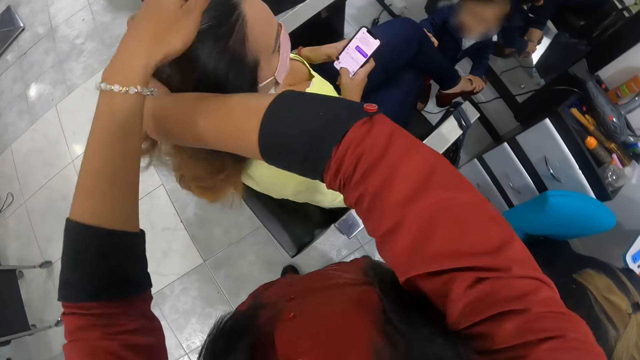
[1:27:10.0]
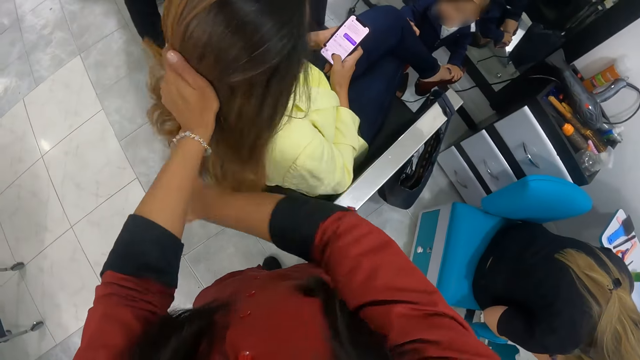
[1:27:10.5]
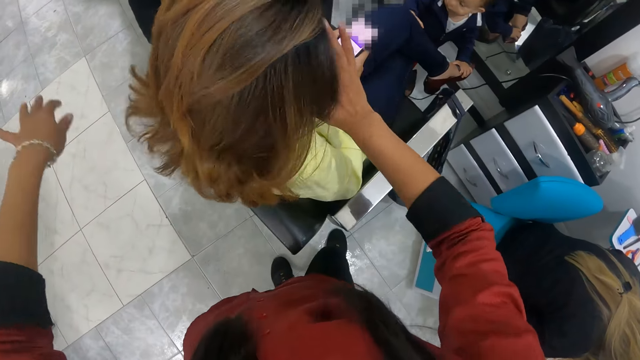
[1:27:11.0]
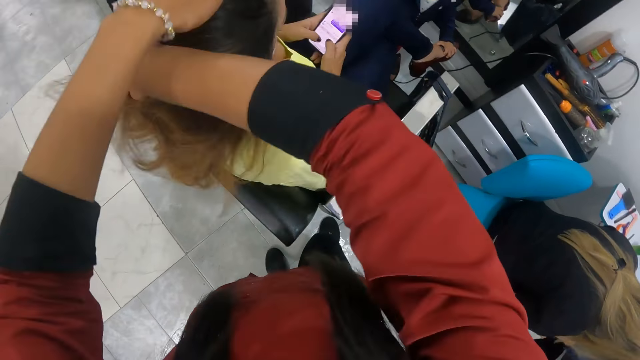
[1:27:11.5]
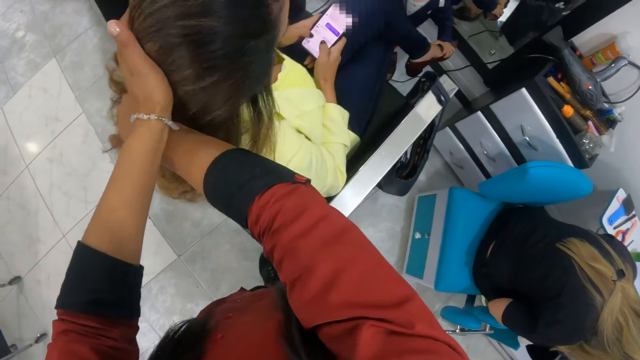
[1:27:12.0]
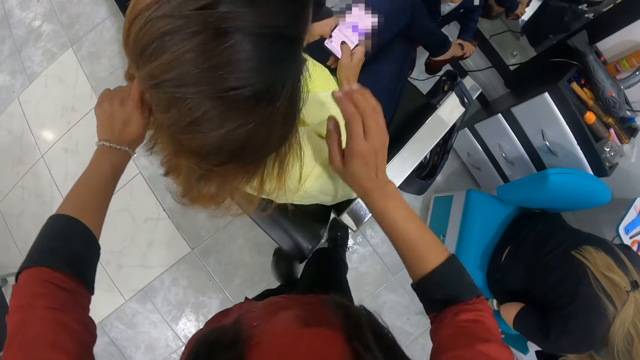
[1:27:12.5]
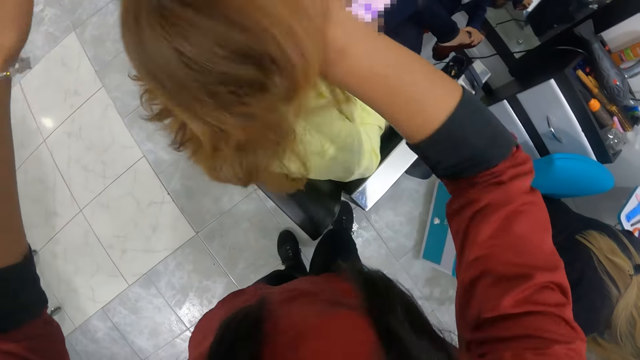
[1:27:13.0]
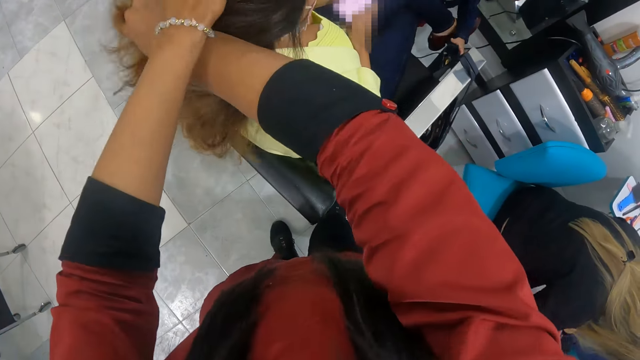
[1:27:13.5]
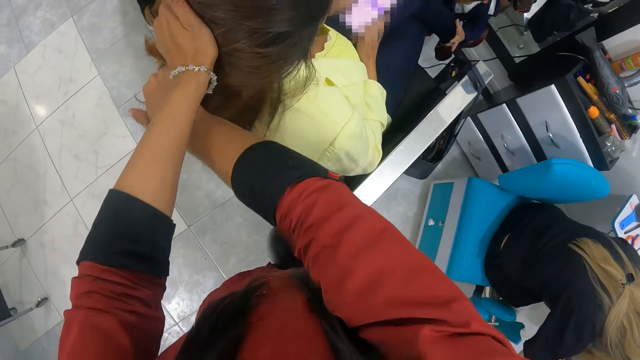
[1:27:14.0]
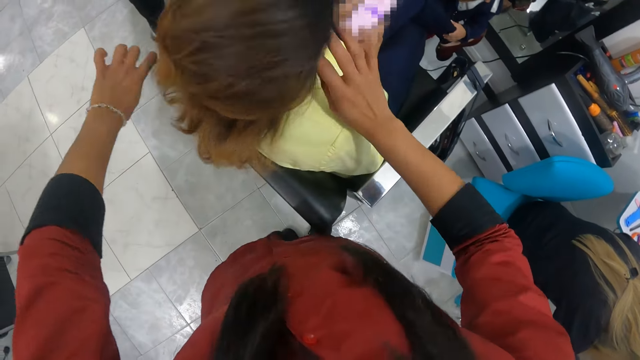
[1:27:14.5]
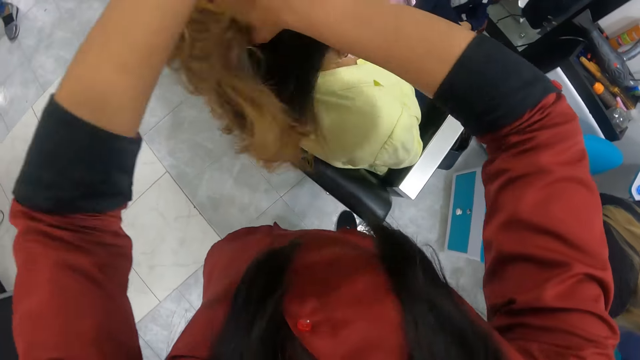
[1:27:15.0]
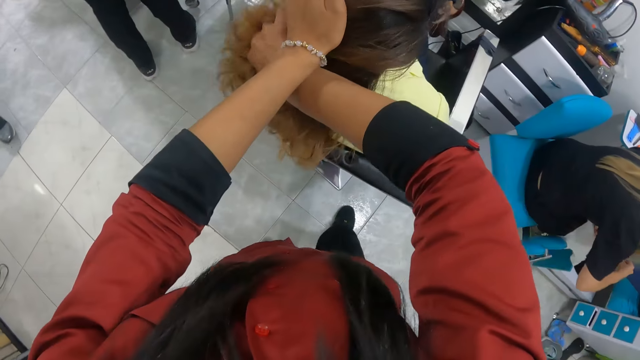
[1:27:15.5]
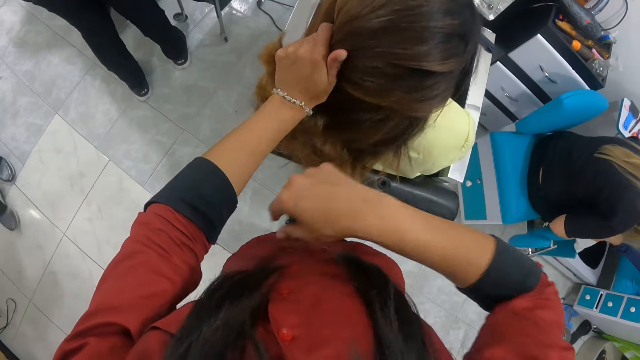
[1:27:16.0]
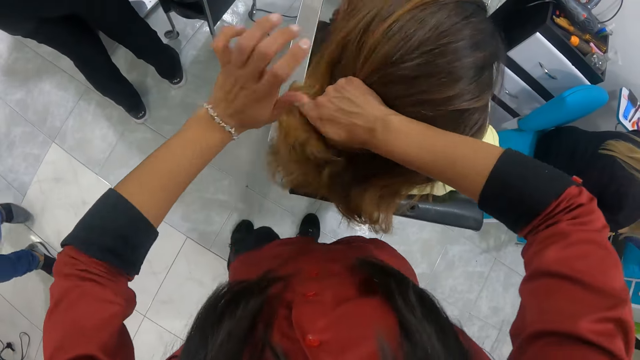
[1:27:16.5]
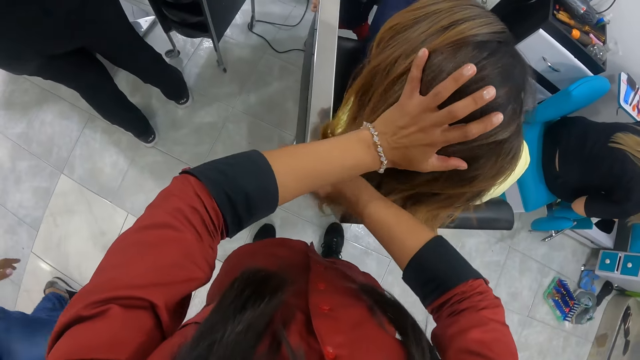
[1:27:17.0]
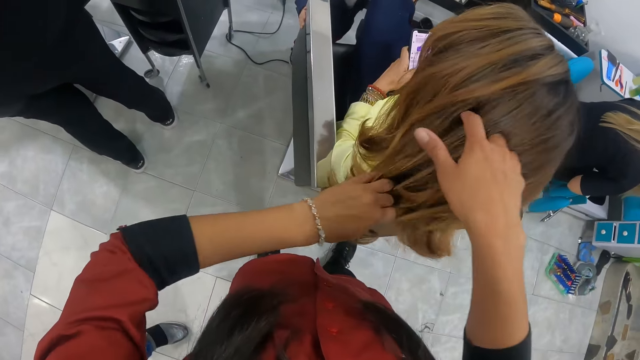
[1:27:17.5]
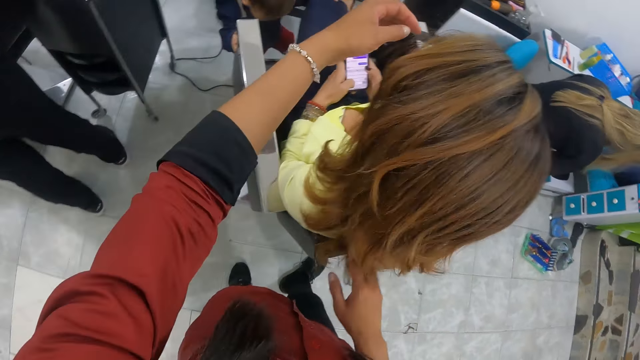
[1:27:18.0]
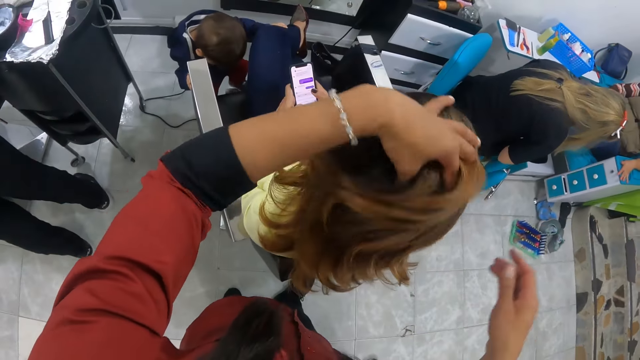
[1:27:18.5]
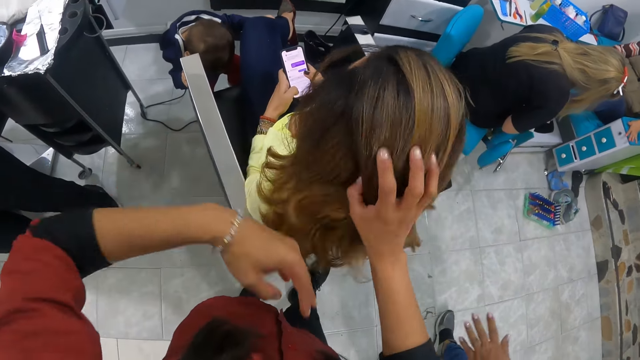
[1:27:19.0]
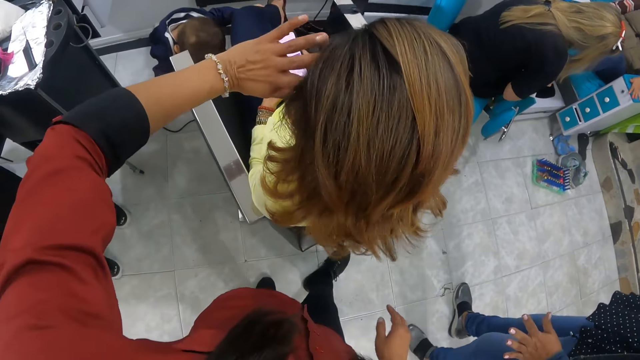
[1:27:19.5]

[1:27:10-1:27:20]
The camera wearer touches the woman's hair. They touch the woman's hair again. The woman types. The camera wearer touches the woman's hair. They touch the woman's hair again.

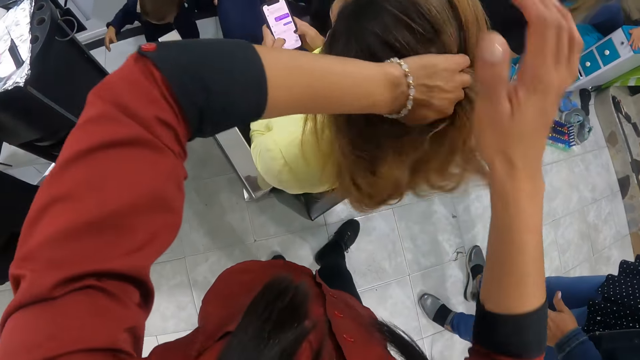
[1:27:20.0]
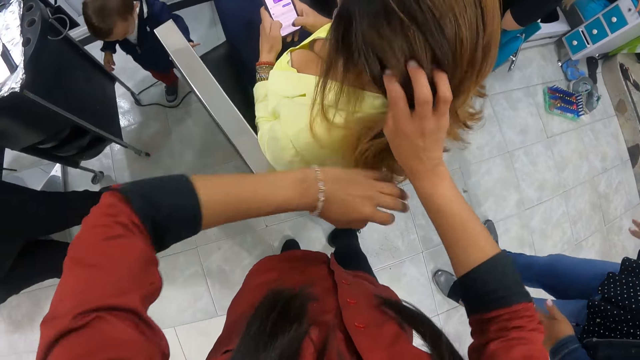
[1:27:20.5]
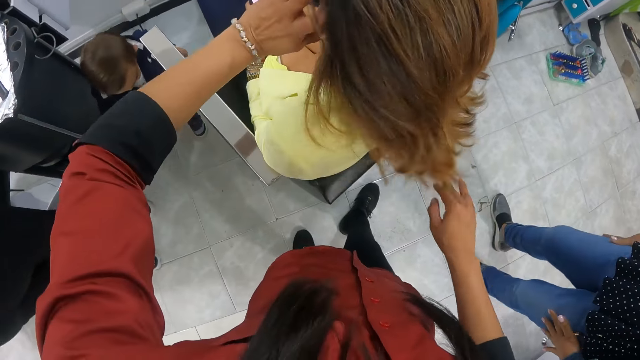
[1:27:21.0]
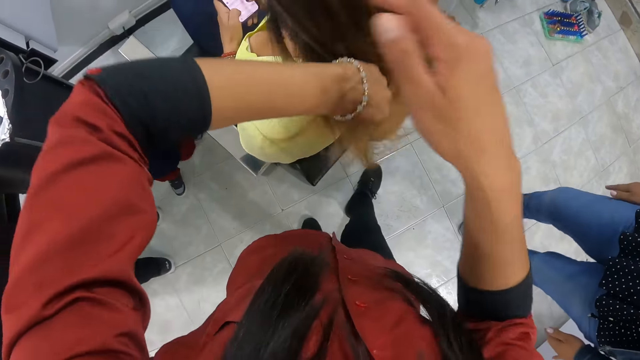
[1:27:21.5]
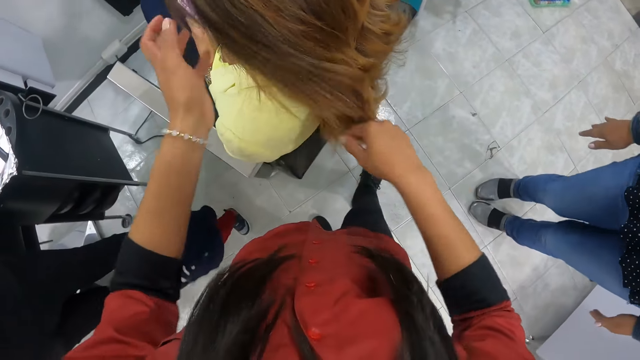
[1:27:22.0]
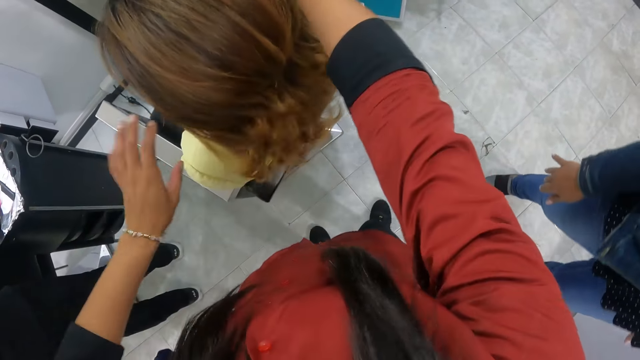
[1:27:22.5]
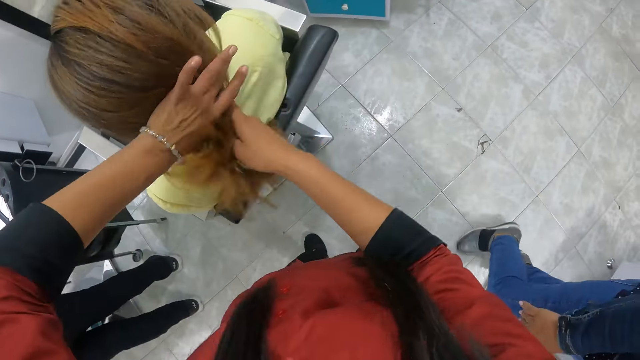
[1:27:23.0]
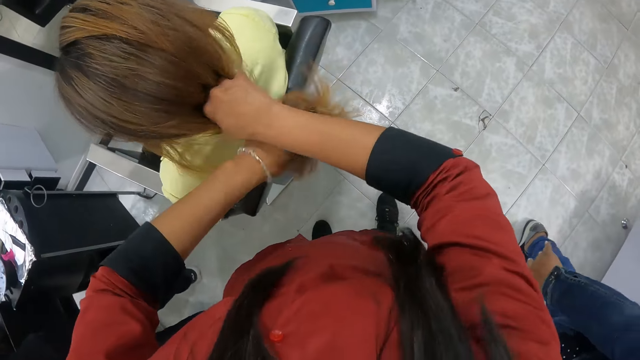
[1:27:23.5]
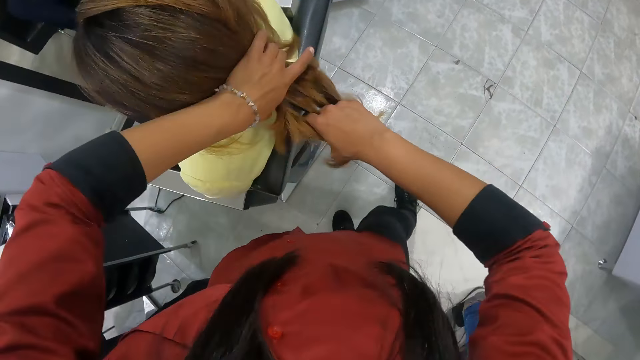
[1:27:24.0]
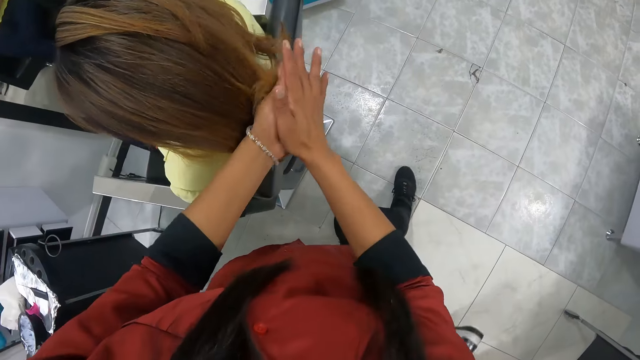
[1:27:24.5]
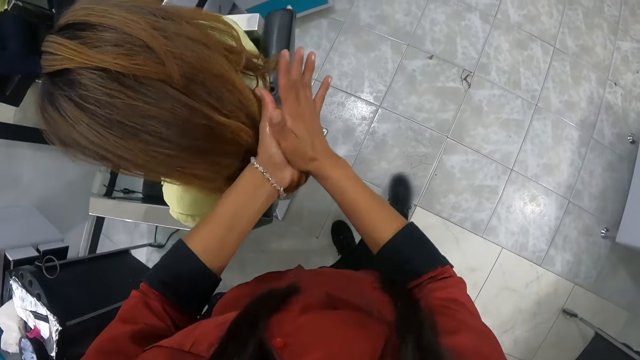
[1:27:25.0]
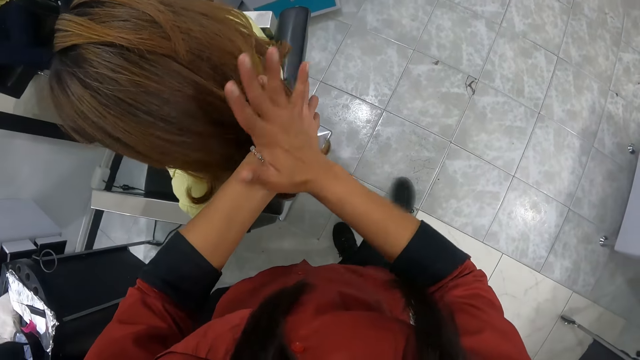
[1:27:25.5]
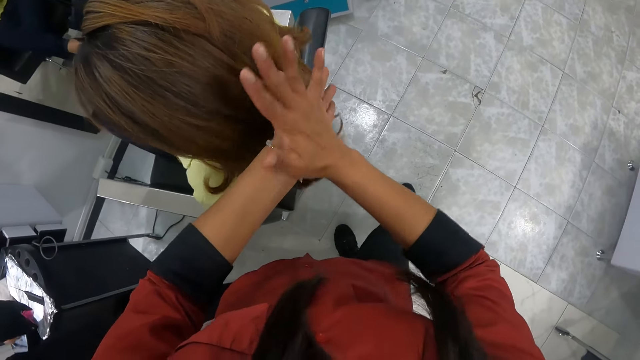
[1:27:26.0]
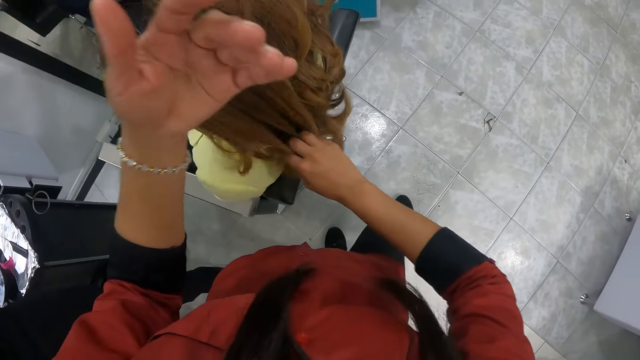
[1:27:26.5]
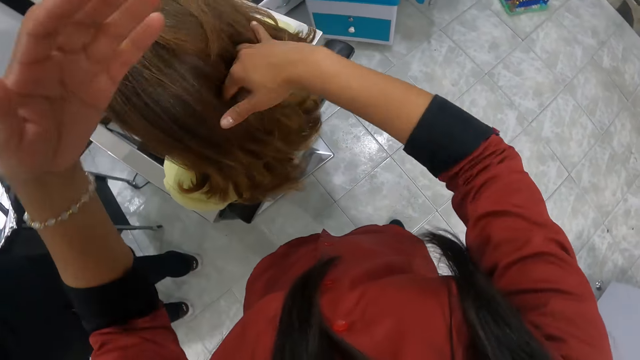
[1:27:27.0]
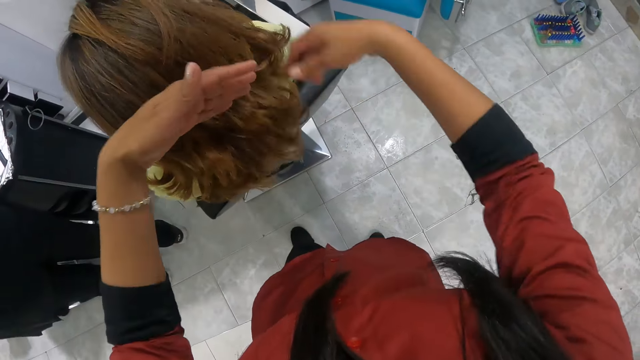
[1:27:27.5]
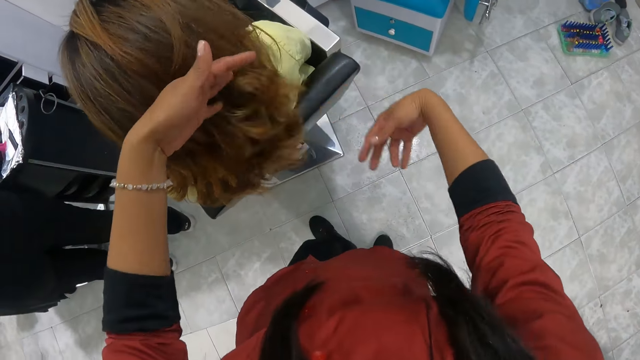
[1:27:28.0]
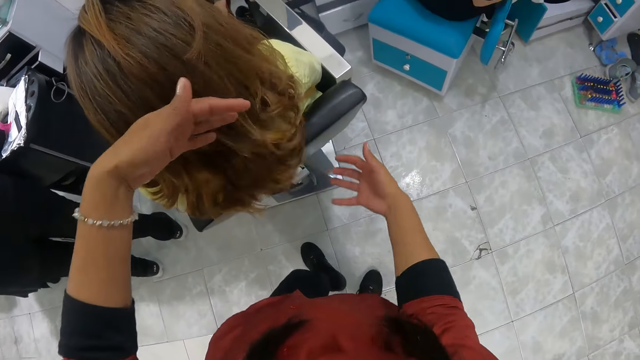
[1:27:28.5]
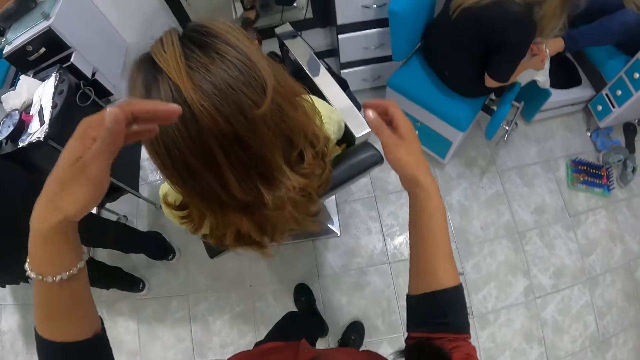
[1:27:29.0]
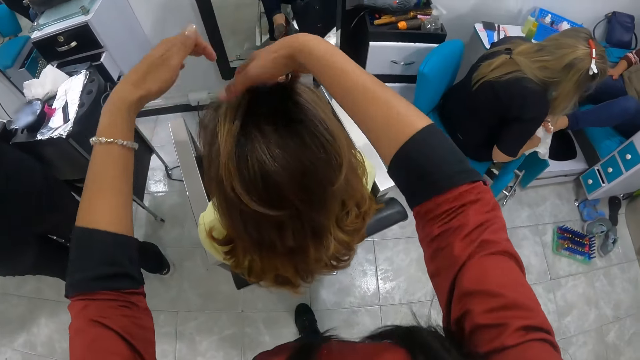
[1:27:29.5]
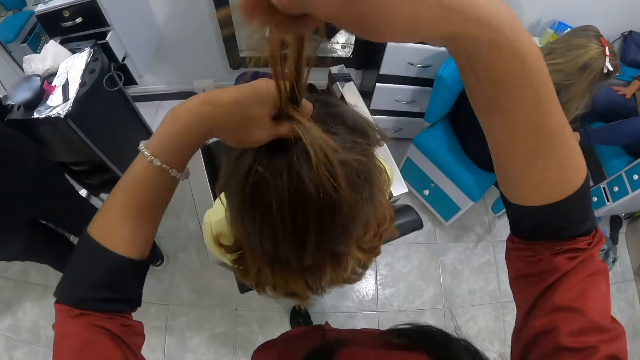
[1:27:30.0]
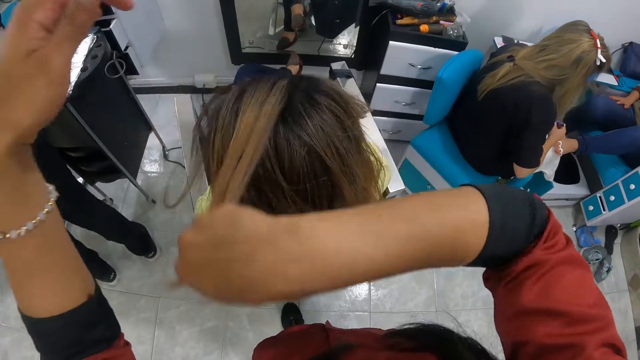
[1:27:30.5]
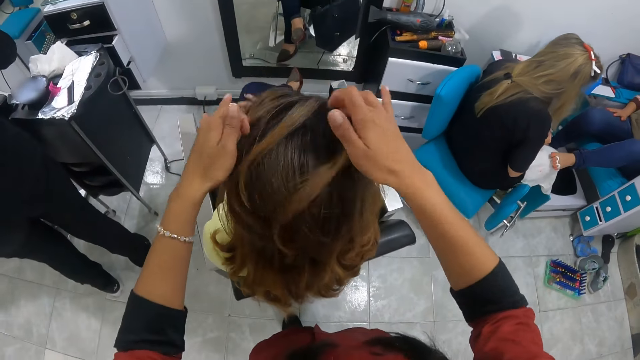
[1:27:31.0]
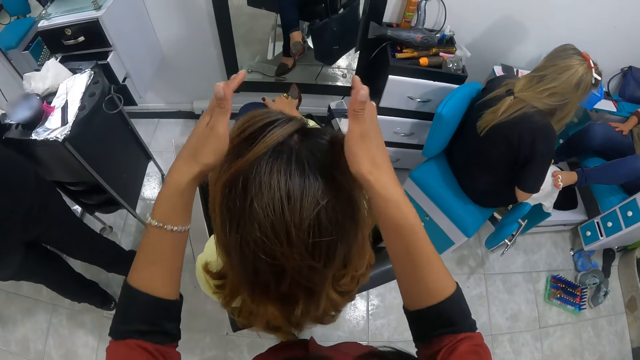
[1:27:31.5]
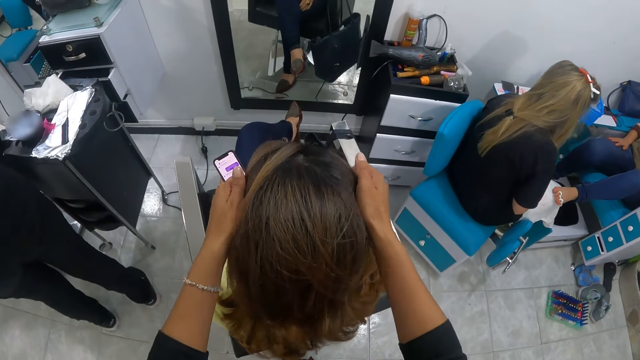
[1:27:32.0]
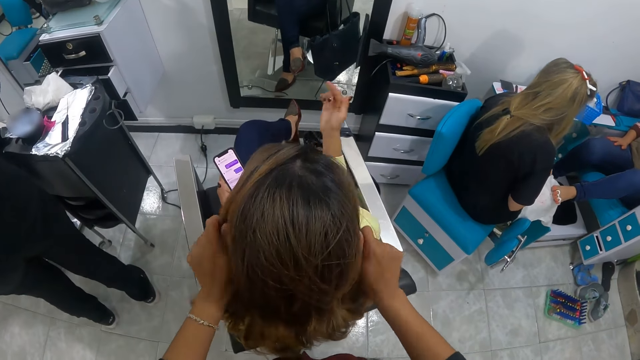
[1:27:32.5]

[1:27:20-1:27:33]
The boy walks away. The woman types. The camera wearer touches the woman's hair. They rub the woman's hair. They touch the woman's hair. They part the woman's hair with both hands. They touch the woman's hair.
